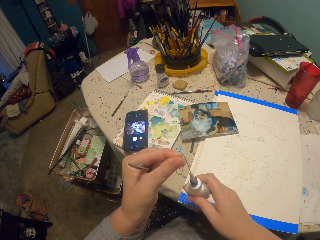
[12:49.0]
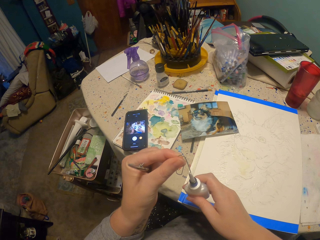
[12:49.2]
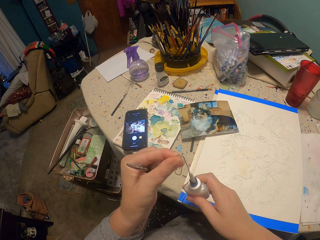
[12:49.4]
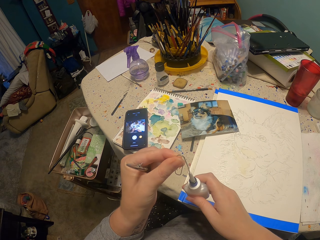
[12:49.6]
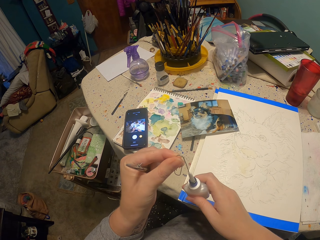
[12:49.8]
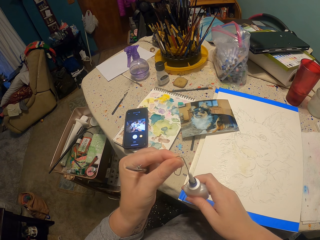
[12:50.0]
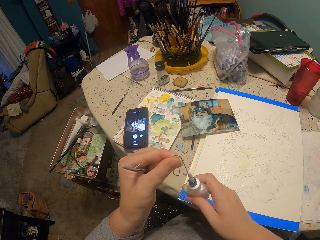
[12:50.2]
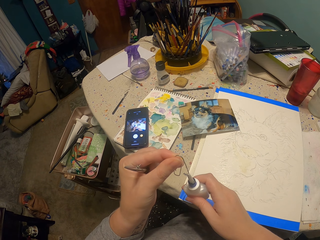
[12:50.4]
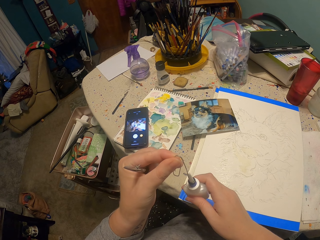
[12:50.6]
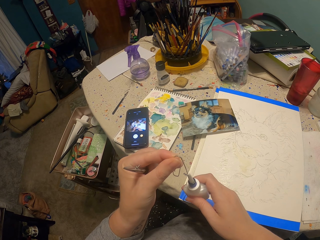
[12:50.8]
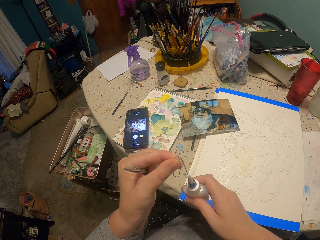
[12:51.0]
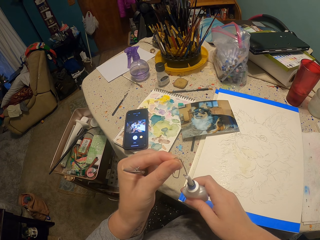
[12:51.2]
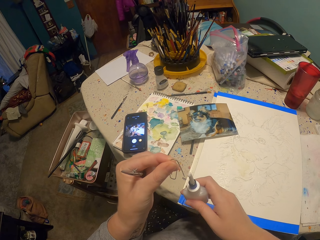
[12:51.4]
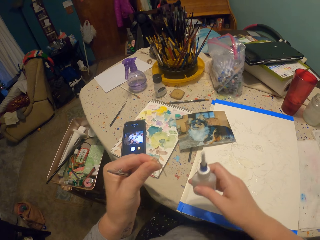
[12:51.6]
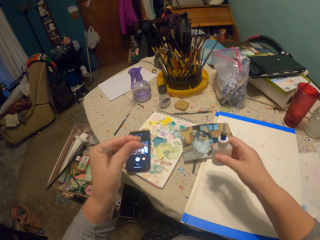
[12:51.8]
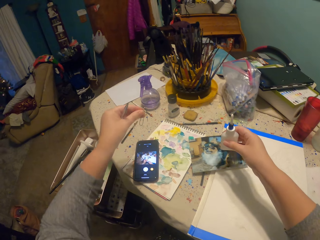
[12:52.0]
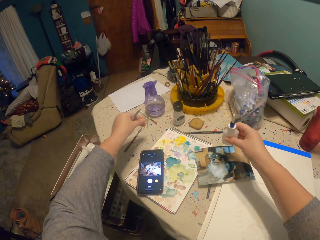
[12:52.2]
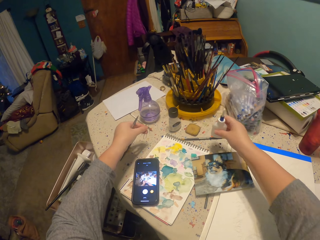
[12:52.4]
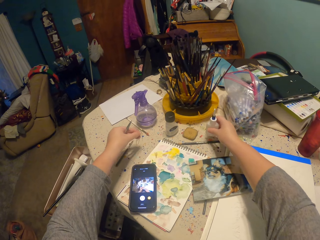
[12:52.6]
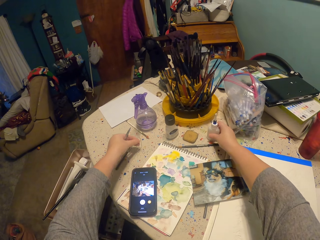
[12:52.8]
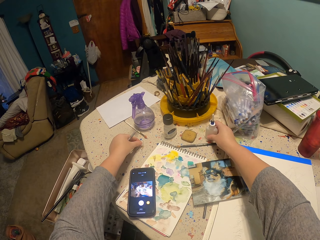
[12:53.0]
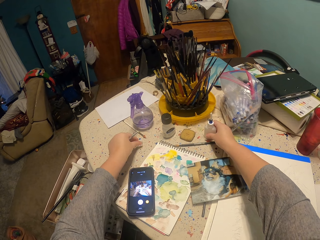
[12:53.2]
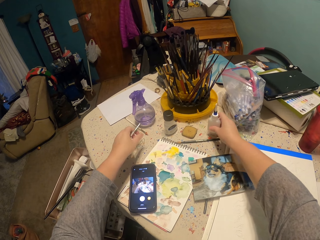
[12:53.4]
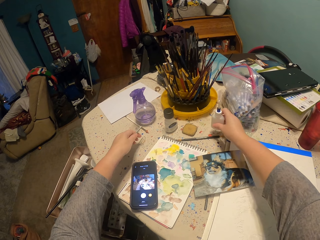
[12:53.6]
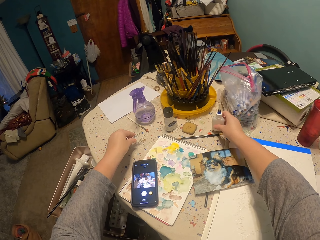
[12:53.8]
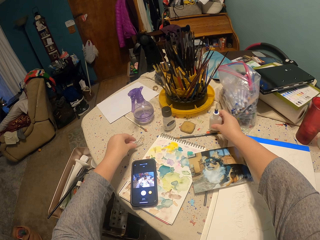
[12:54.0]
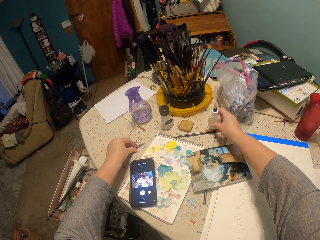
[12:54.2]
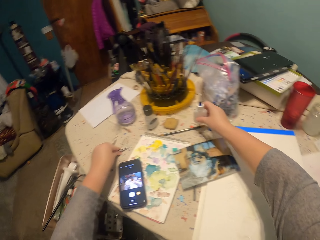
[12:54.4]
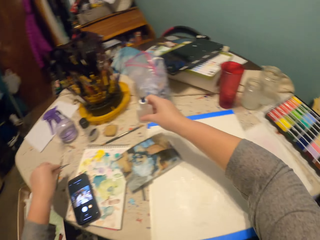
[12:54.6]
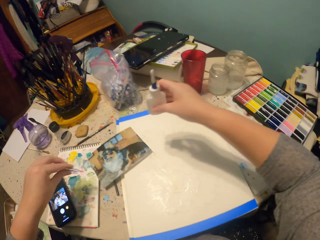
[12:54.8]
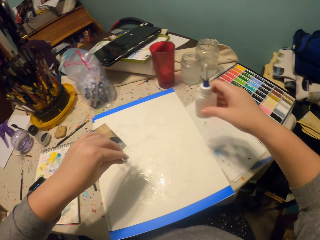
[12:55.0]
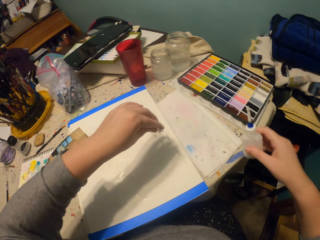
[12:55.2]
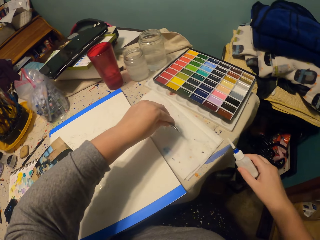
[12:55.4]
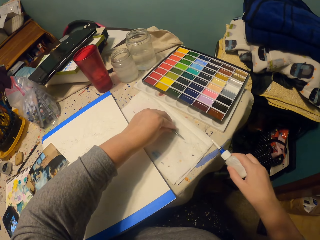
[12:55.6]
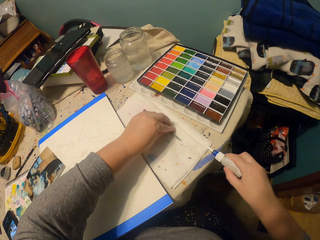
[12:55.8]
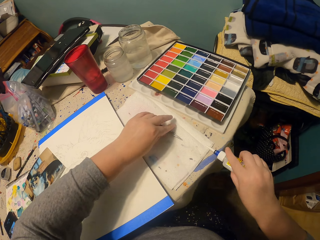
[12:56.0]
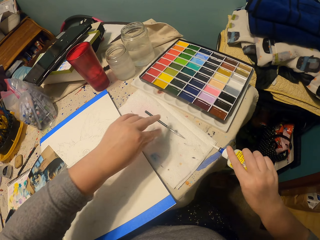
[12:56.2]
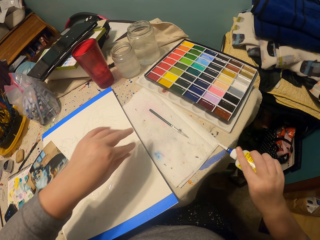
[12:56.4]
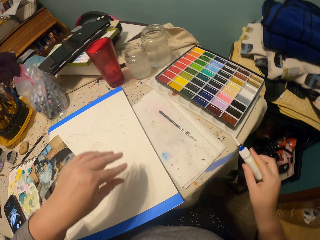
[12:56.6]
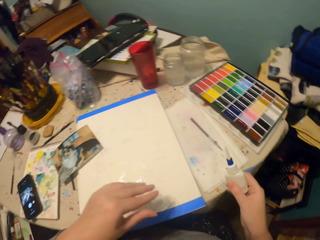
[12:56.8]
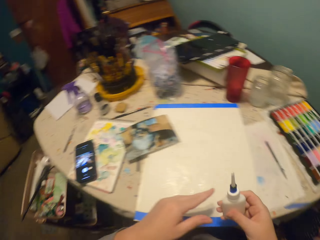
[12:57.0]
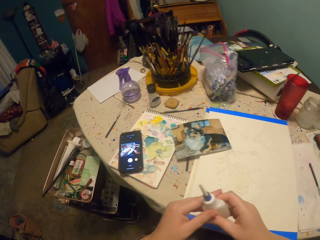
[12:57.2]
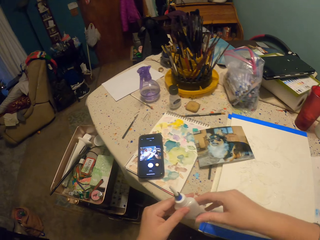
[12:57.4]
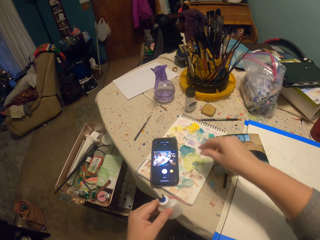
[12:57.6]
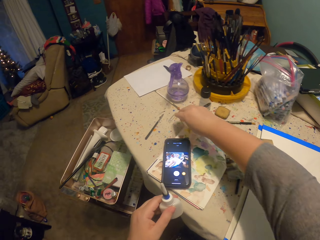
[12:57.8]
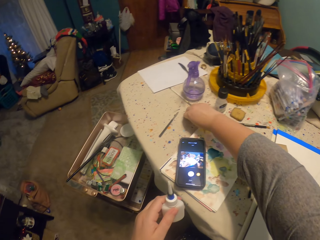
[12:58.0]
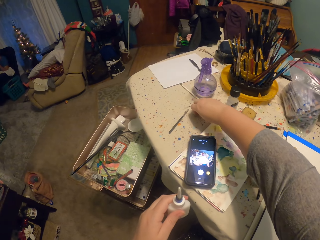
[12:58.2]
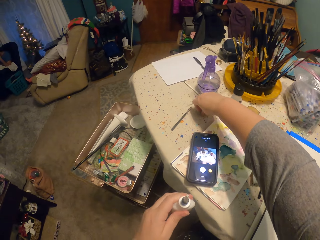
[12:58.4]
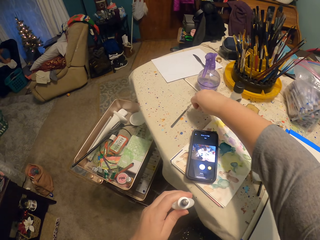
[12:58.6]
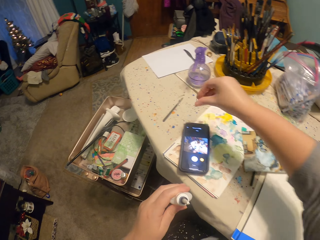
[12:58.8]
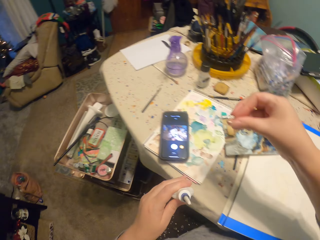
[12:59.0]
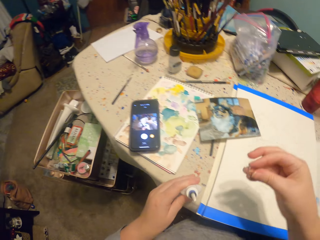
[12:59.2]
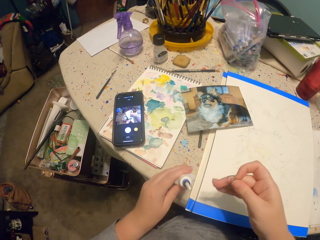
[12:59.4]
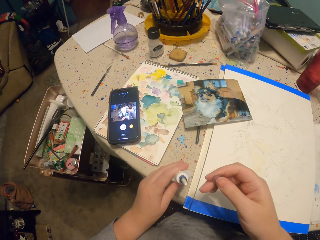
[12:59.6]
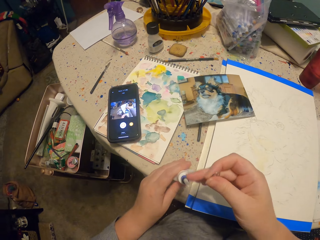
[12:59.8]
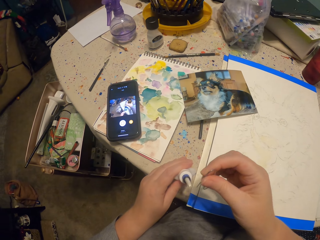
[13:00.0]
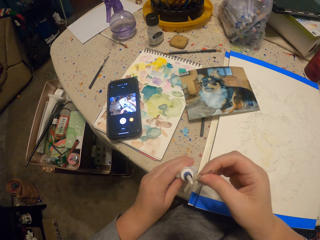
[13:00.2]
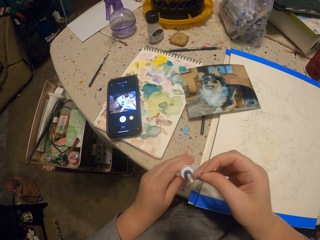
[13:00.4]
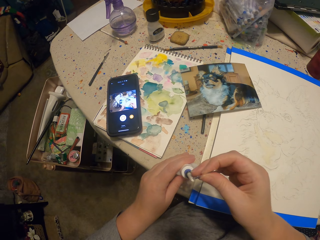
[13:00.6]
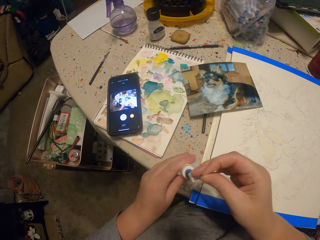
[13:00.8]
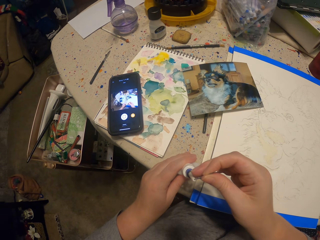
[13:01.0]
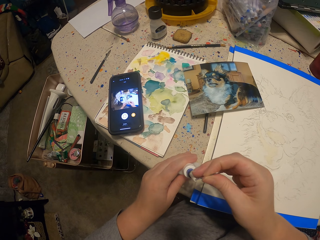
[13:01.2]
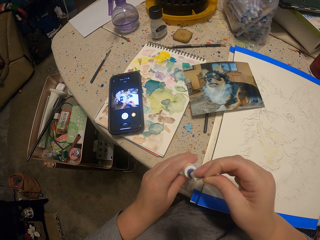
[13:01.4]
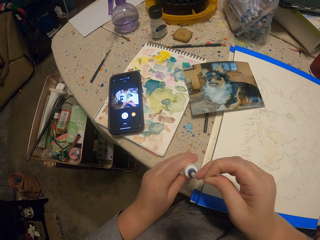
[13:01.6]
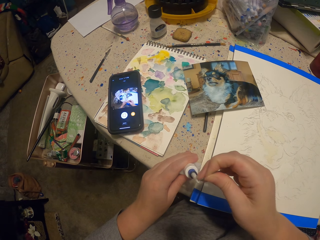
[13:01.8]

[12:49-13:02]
The camera wearer tries to close something. They put something on the table. They put the painting pencil on the table. They wipe something on the blotting paper. They exchange something in the left hand. They pick up something.

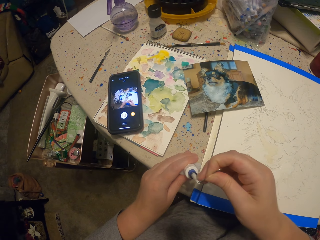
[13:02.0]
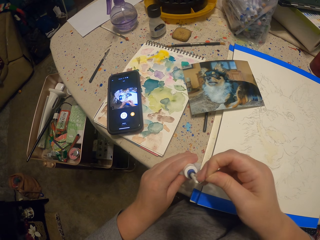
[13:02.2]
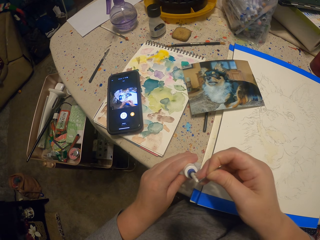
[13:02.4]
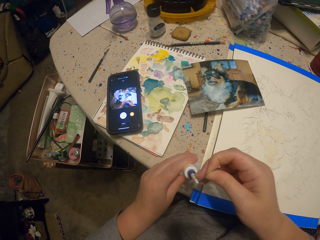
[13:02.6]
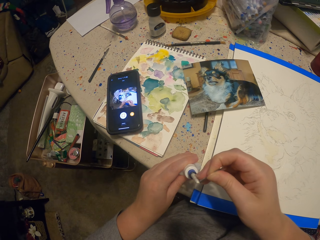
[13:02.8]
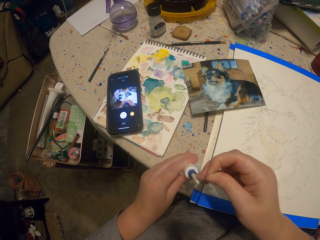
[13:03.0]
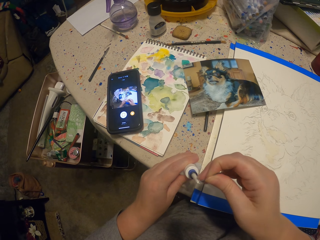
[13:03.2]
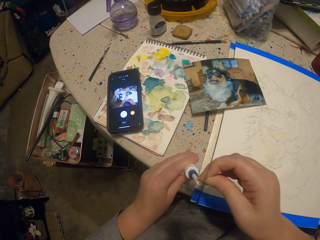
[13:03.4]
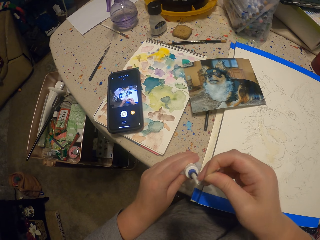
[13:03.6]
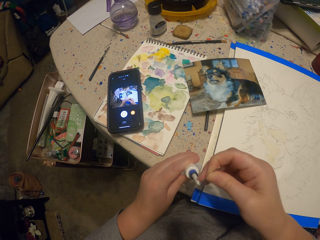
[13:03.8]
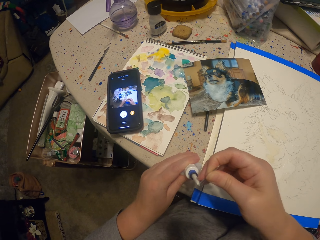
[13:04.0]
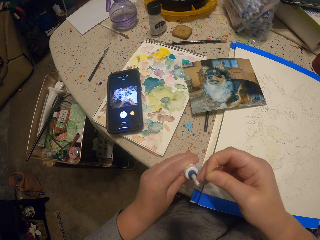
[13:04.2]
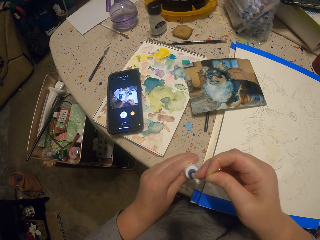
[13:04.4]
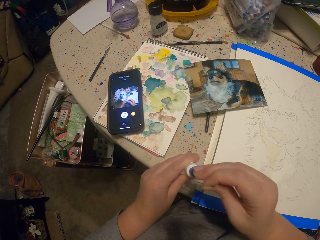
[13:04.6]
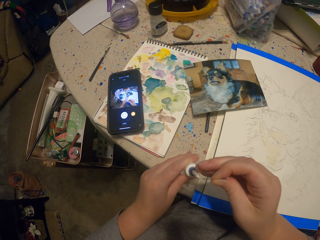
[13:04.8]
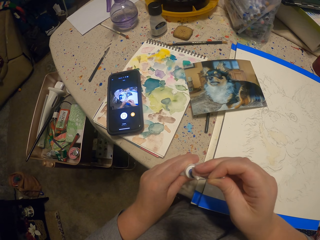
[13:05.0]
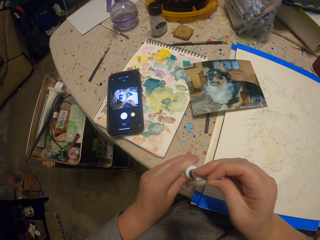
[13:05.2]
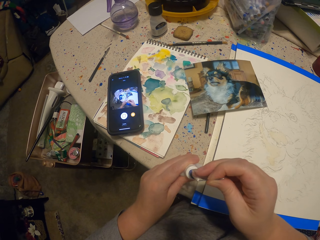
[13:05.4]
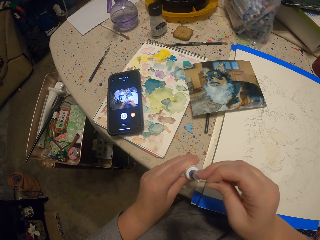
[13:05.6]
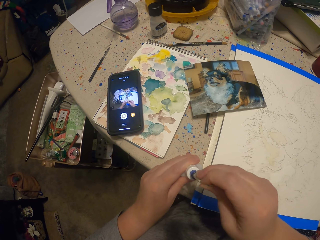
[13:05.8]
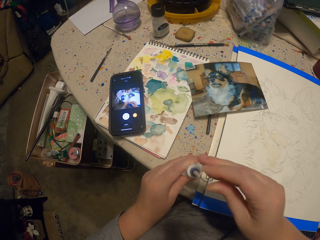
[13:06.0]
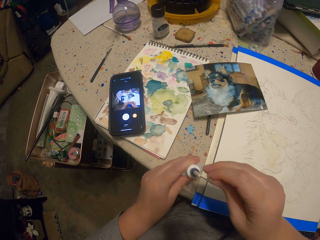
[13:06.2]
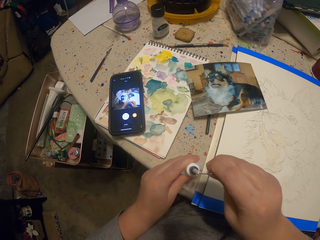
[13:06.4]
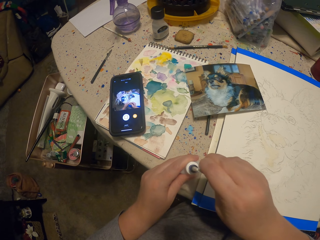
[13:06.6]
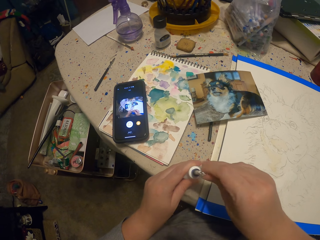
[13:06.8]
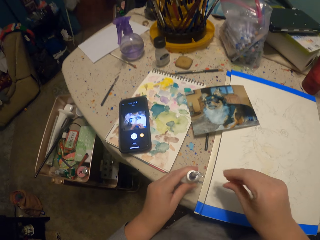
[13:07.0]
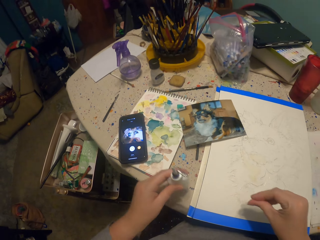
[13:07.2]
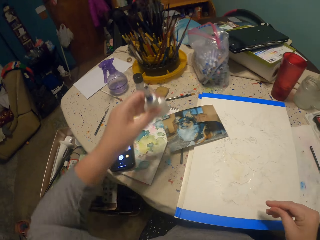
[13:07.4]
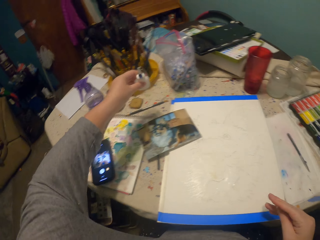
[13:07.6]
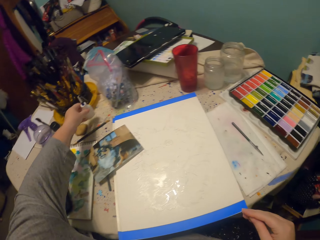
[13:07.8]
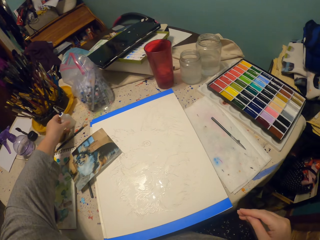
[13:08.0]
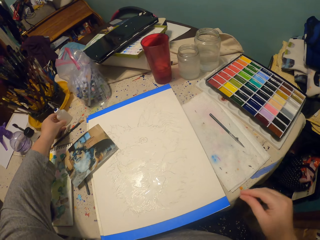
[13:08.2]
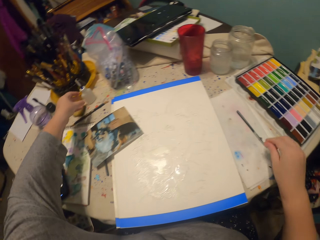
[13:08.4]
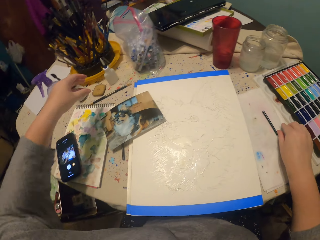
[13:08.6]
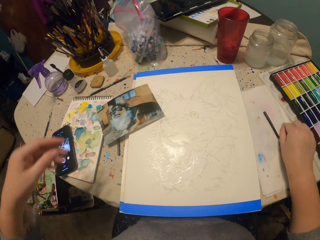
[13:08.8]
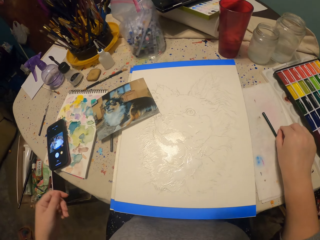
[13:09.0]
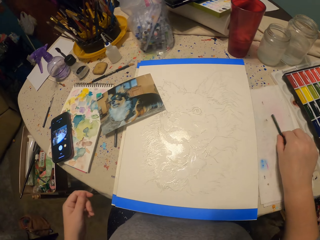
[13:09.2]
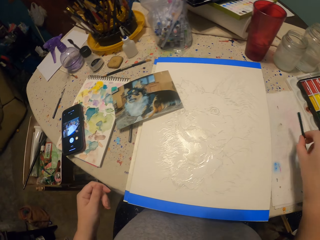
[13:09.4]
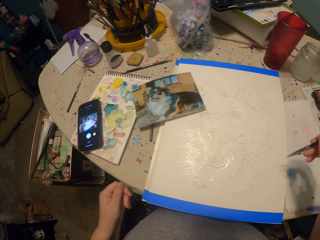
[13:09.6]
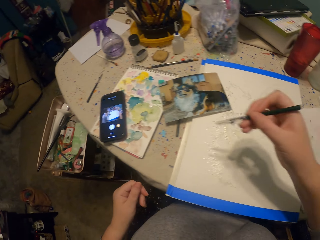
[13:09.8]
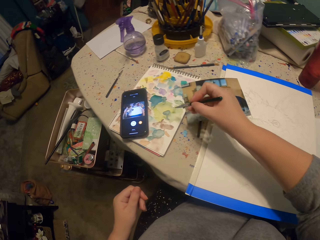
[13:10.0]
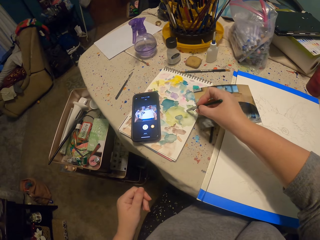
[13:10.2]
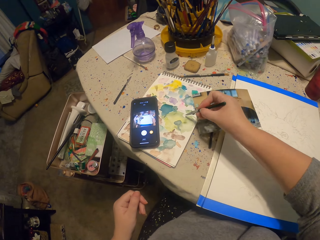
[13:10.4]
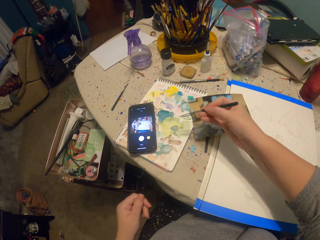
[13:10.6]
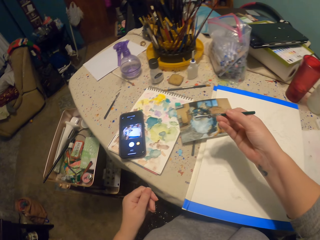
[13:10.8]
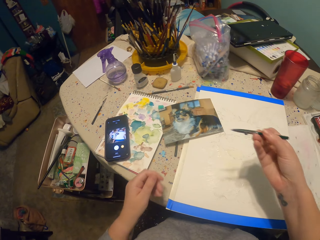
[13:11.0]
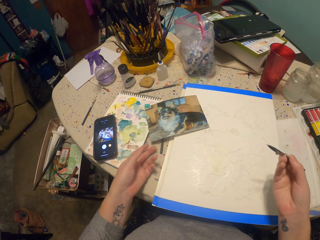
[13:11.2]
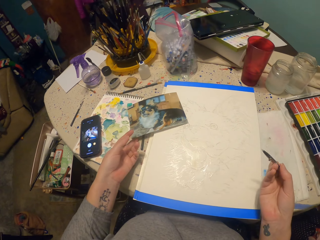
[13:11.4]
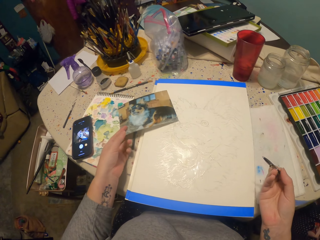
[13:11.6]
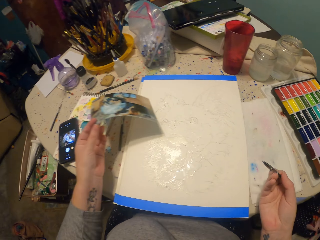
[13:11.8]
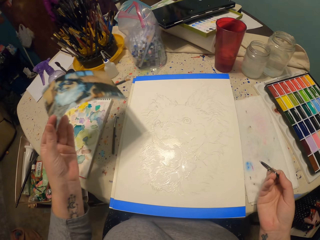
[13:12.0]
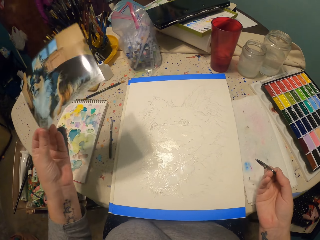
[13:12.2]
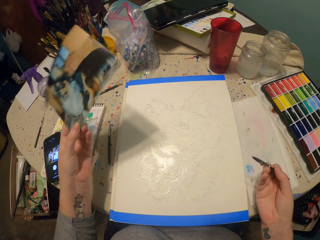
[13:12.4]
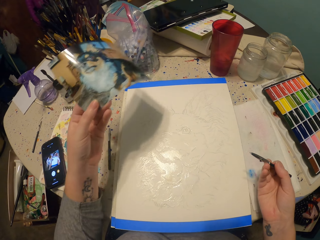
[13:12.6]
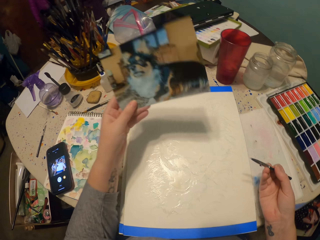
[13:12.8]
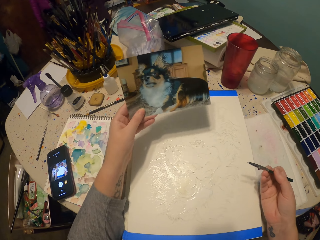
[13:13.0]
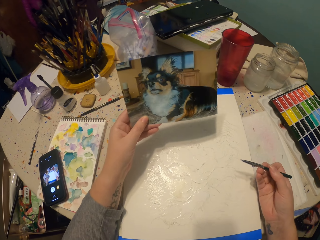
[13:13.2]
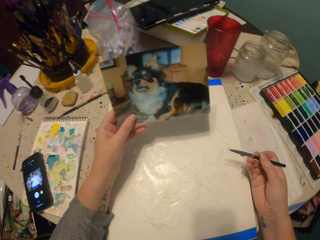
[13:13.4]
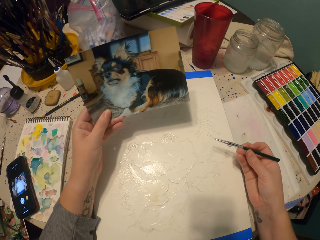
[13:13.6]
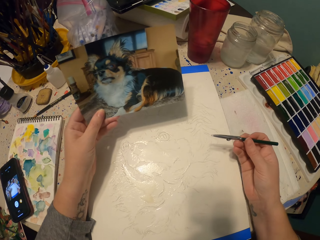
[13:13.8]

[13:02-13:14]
The camera wearer closes something. They put something on the table. They pick up the painting pencil. They dip the painting pencil in the ink. They pick up a photograph. They look at the photograph.
